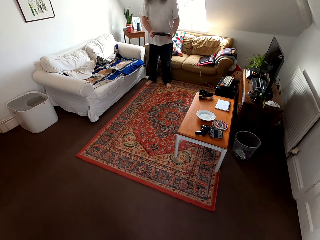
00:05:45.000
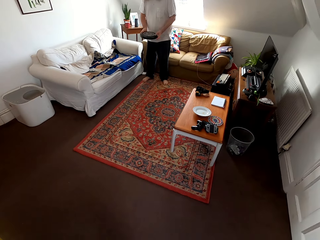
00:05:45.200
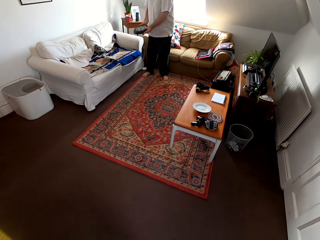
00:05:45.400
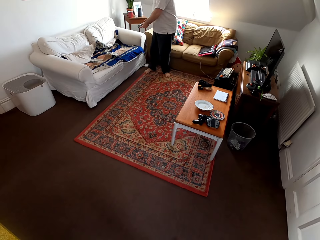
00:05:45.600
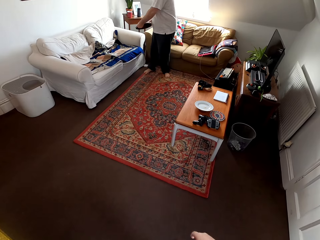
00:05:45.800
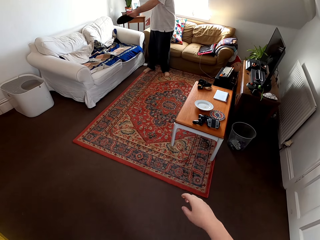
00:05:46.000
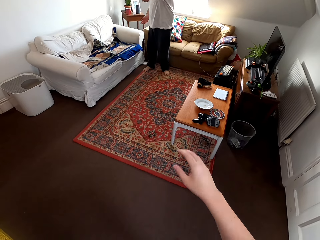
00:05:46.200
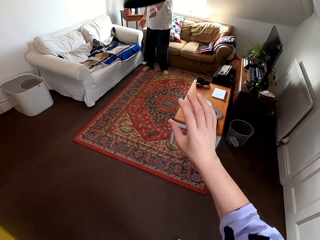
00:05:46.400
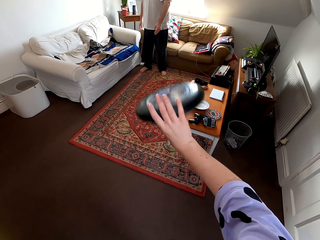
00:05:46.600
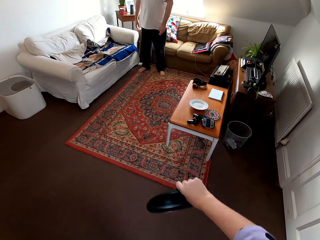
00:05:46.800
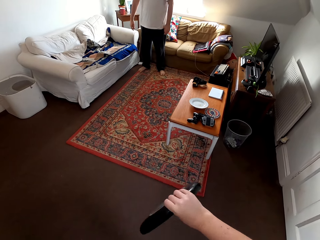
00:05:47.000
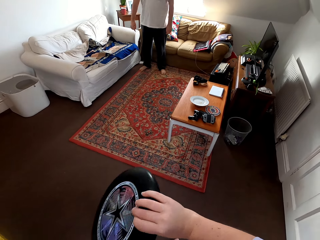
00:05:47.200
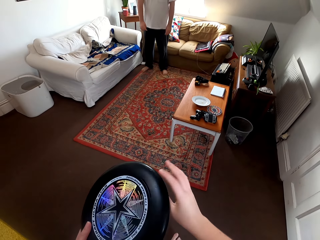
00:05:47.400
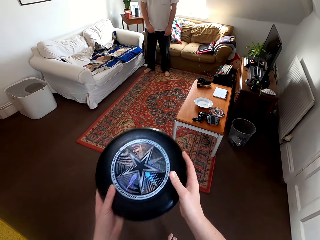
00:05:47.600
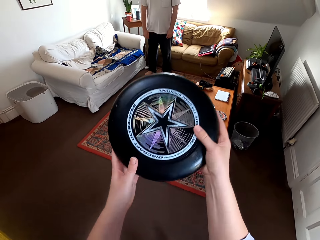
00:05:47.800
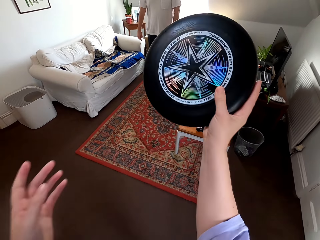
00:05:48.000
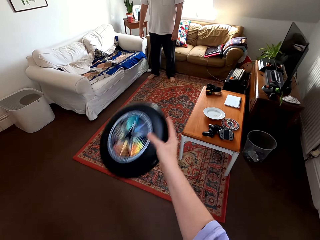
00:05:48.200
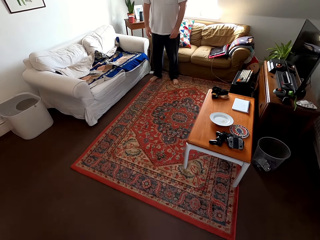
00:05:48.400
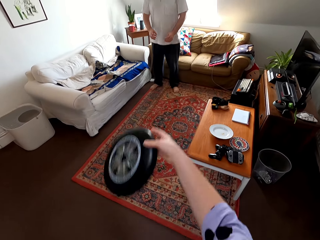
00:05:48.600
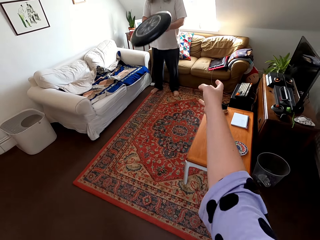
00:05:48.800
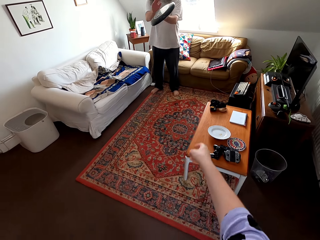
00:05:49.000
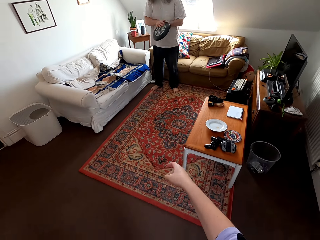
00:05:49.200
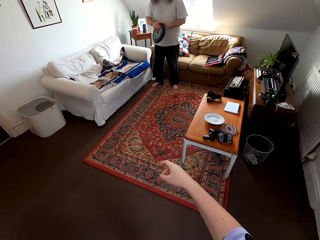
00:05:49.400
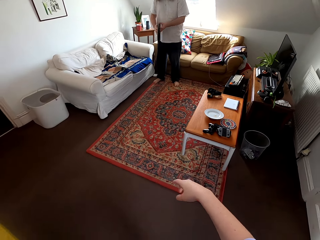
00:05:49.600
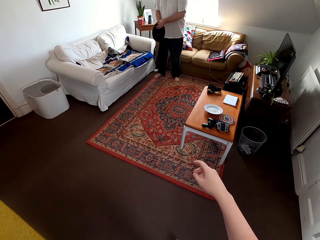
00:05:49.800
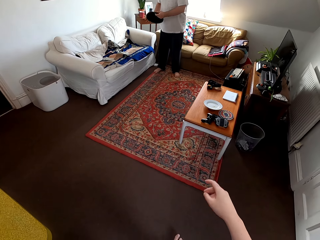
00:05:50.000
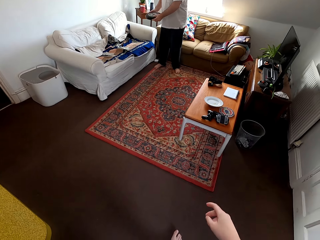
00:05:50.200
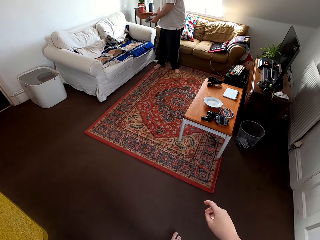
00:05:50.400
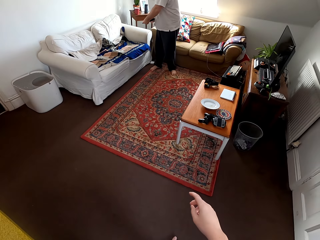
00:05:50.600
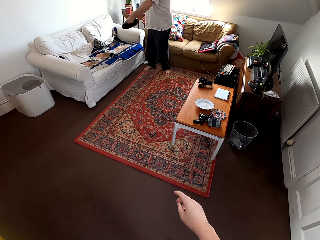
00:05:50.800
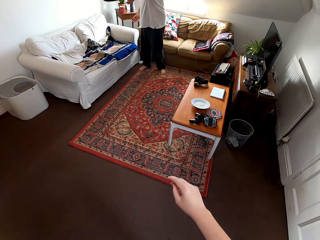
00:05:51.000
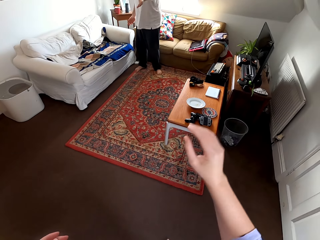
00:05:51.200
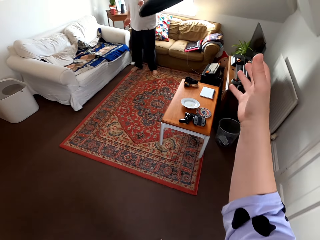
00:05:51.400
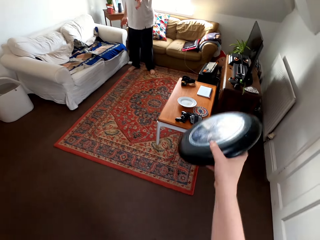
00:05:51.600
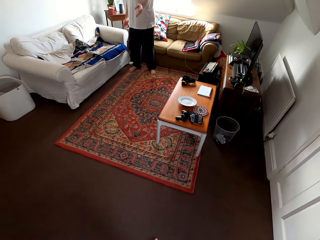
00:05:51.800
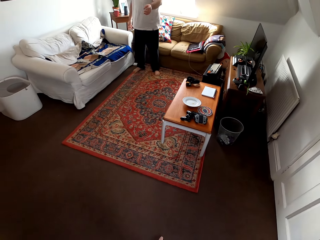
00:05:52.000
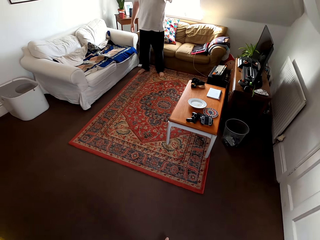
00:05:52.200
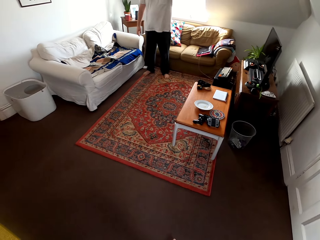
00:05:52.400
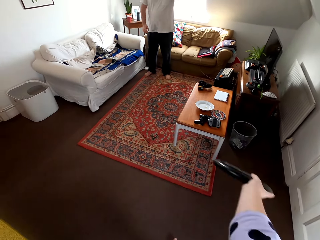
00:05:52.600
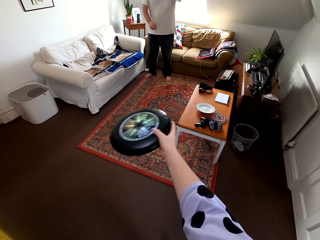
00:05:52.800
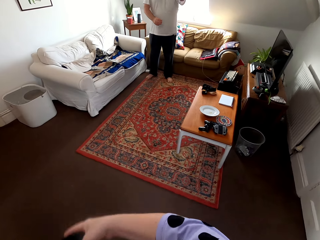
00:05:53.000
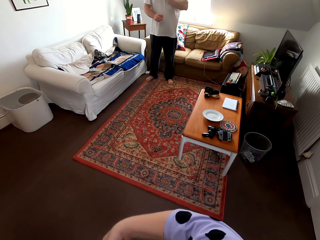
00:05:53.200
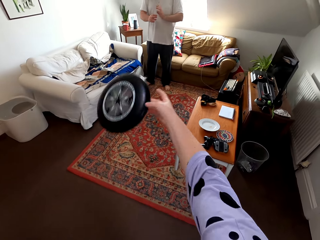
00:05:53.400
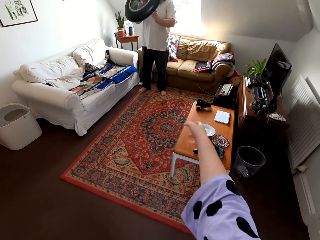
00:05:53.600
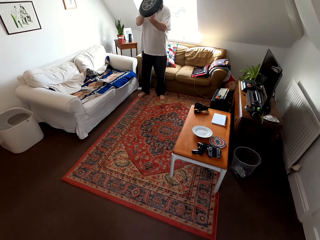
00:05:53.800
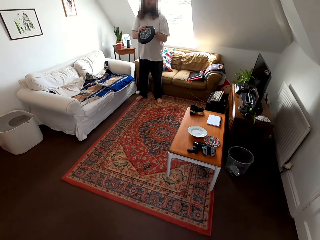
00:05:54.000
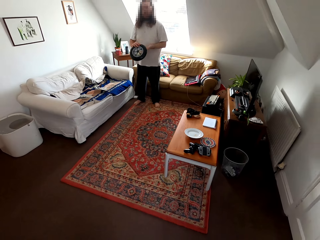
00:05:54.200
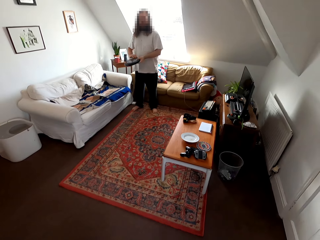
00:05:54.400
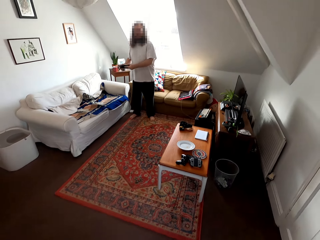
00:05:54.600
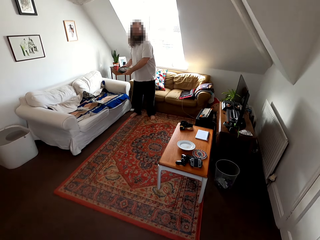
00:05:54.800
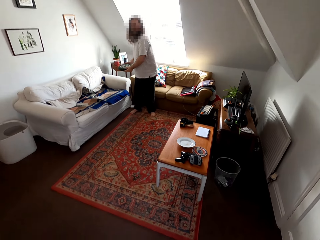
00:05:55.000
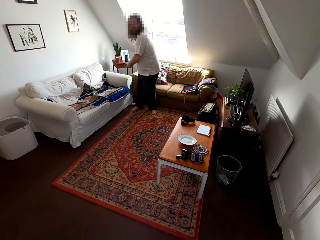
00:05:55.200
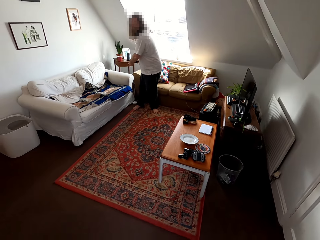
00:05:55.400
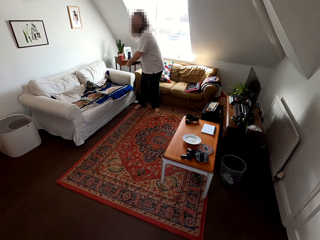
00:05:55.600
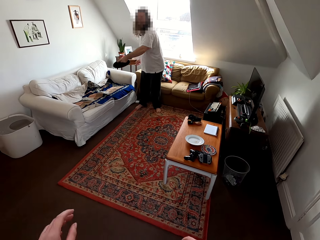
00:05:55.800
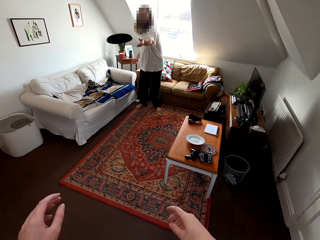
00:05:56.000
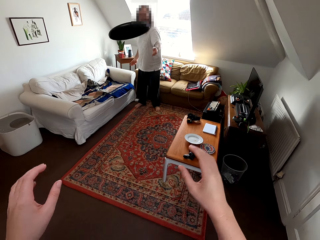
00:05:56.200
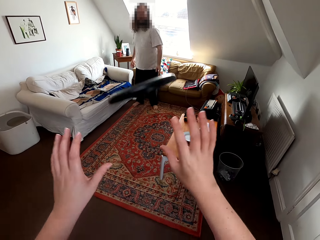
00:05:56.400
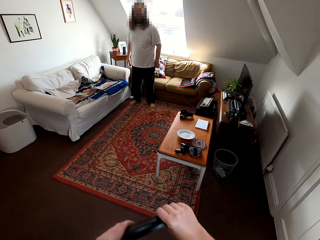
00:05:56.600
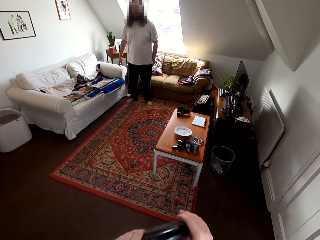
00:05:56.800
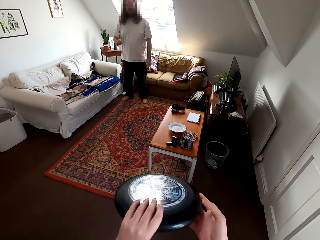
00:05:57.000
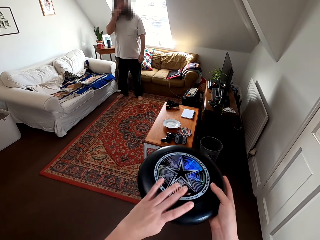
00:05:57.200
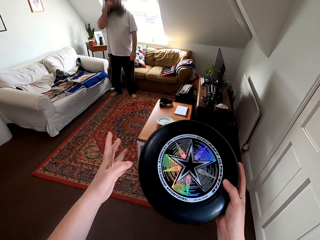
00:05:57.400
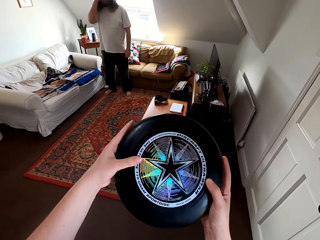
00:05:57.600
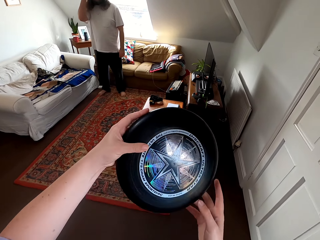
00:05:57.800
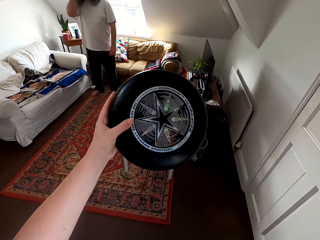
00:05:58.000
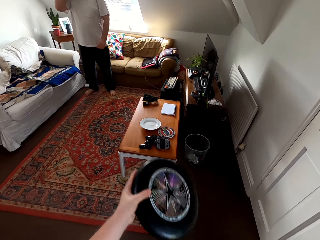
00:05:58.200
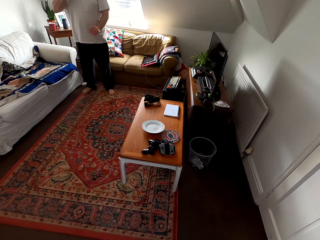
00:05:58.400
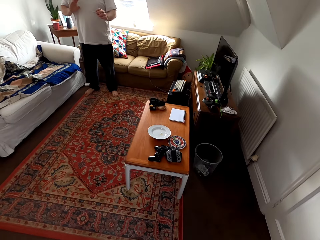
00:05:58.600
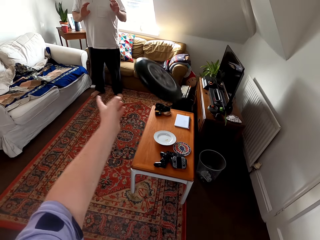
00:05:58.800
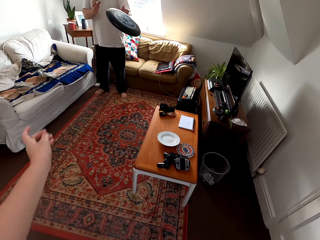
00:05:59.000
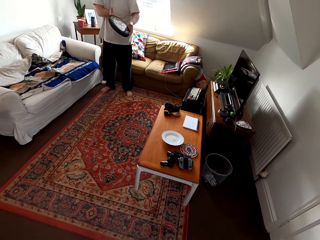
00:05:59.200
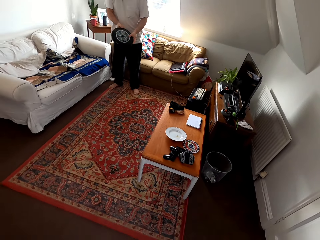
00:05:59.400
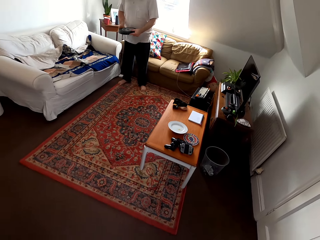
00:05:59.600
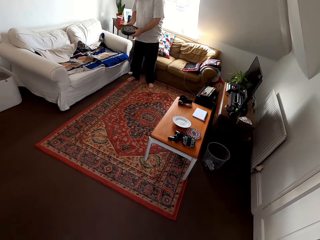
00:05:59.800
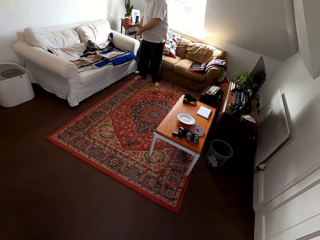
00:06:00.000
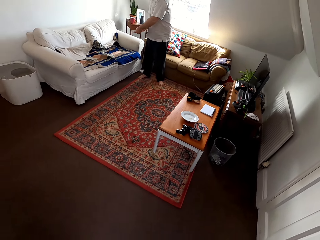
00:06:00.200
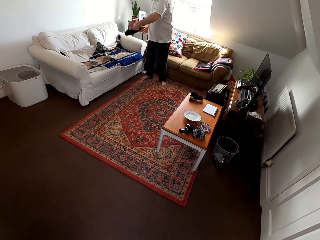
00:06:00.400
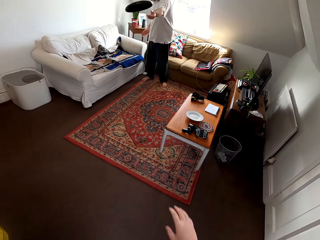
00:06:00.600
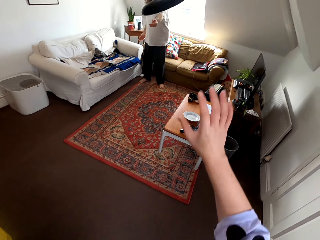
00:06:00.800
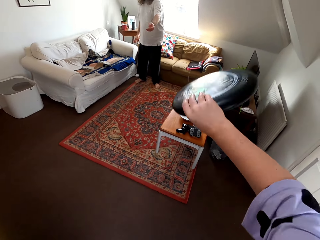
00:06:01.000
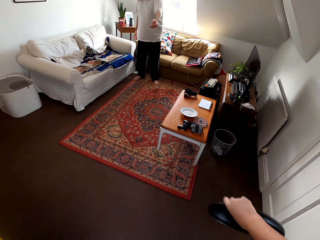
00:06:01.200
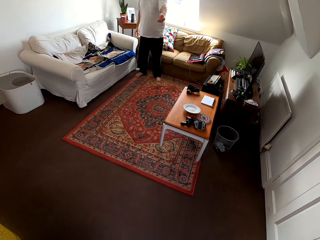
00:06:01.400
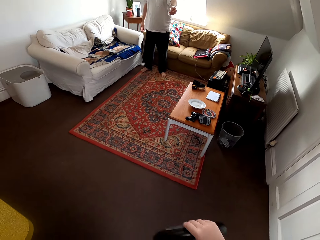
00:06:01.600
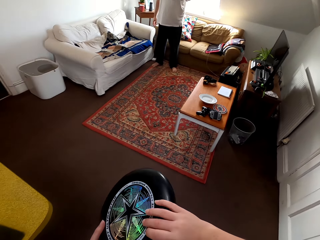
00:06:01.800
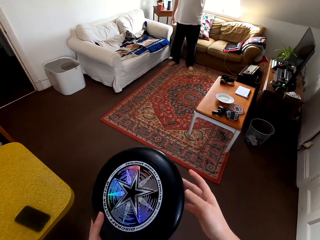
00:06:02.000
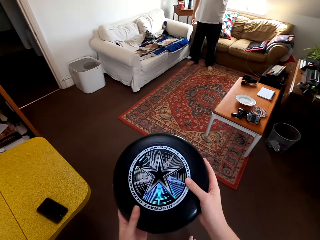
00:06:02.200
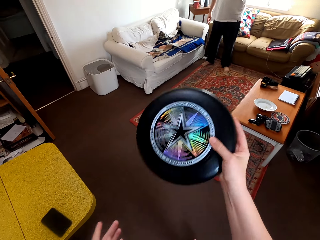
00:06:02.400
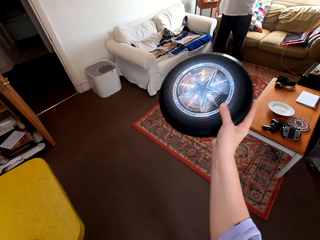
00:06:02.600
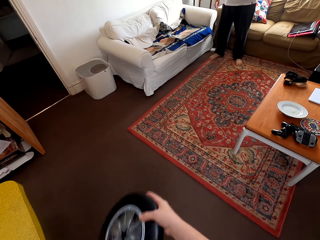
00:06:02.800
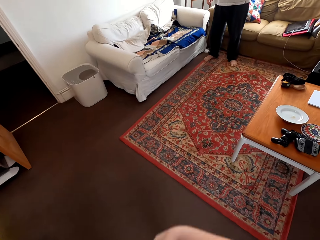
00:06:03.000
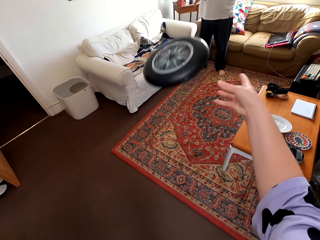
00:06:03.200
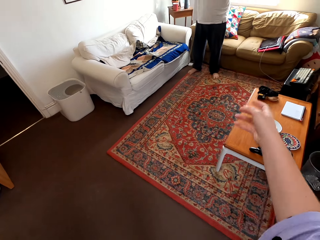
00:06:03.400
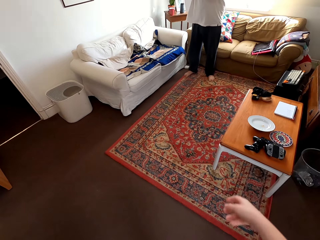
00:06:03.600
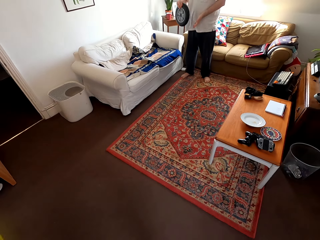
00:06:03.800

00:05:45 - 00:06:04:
The camera wearer talks to a man. They play catch with the man.

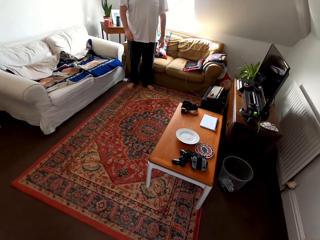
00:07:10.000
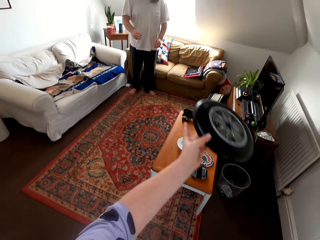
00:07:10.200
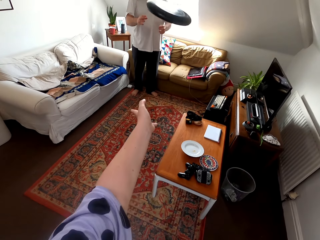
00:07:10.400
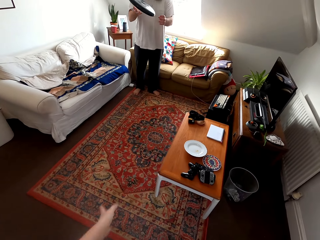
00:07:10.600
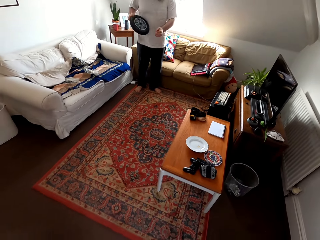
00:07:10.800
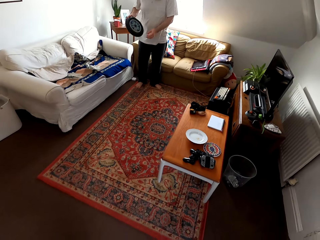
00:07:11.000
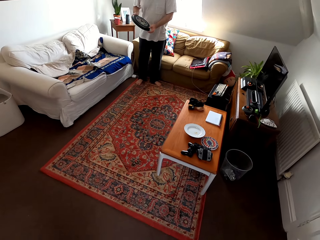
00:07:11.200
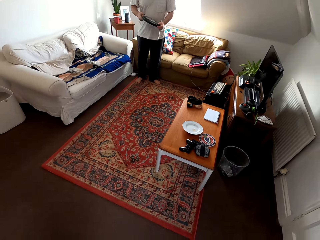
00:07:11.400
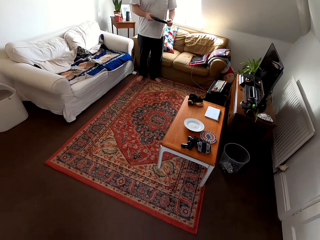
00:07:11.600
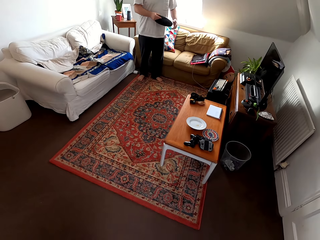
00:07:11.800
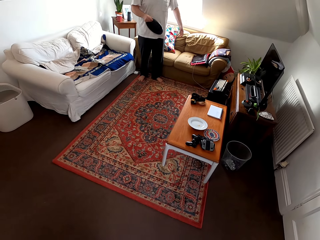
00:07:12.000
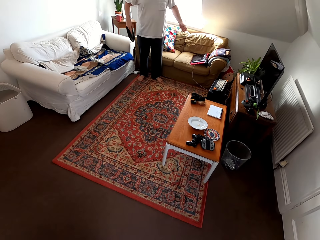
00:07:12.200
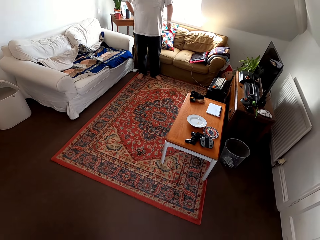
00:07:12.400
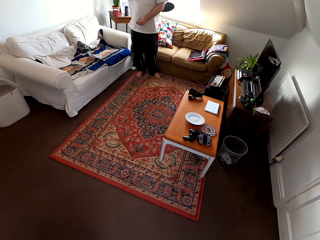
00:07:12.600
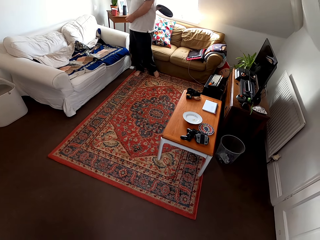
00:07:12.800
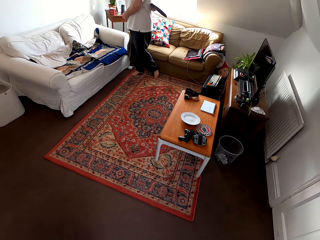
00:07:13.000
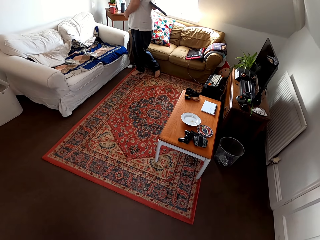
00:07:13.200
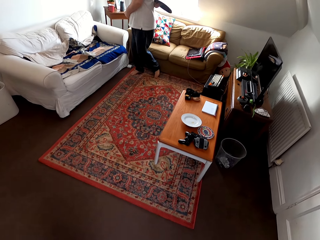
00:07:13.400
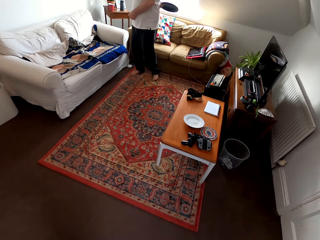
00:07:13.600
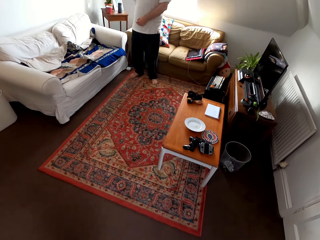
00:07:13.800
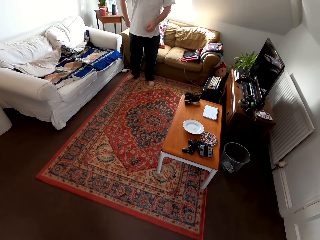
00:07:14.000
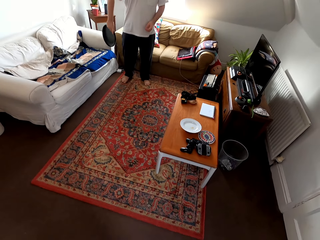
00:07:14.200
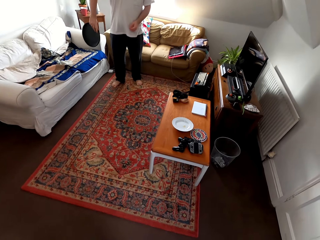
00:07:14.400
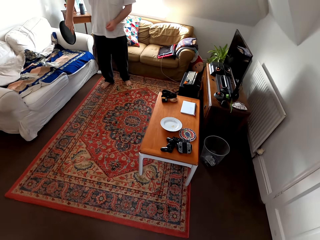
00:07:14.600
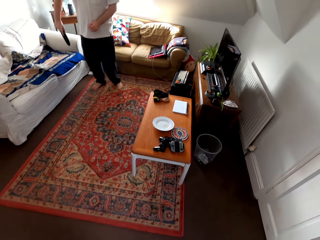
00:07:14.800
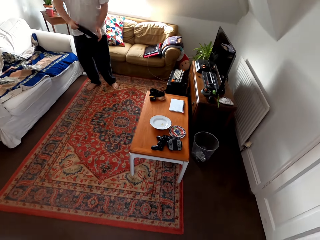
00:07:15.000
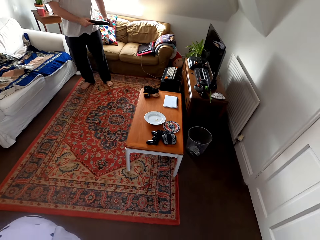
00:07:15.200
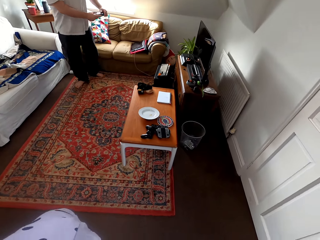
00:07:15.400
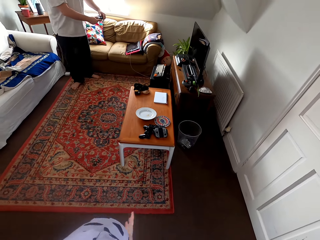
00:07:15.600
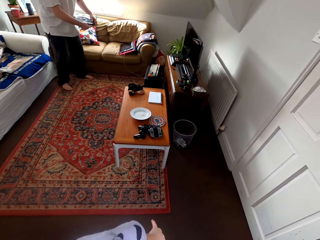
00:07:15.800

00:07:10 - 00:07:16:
A man talks to the camera wearer.
